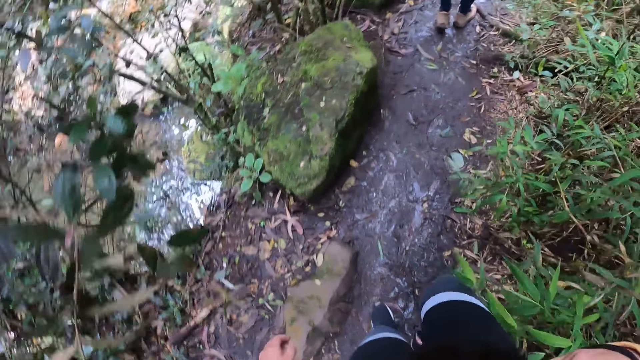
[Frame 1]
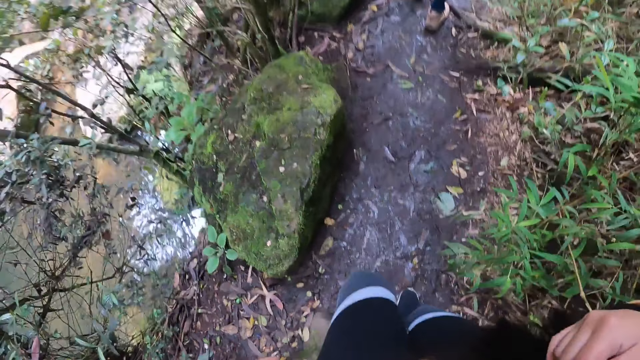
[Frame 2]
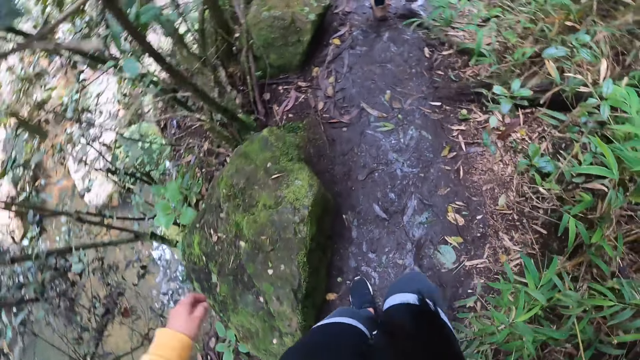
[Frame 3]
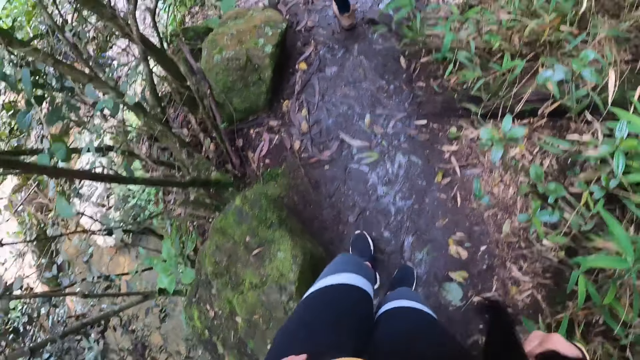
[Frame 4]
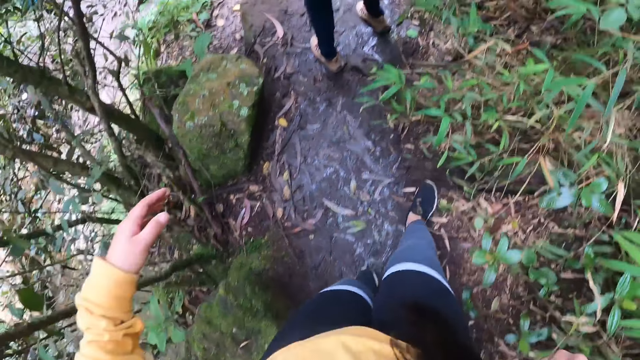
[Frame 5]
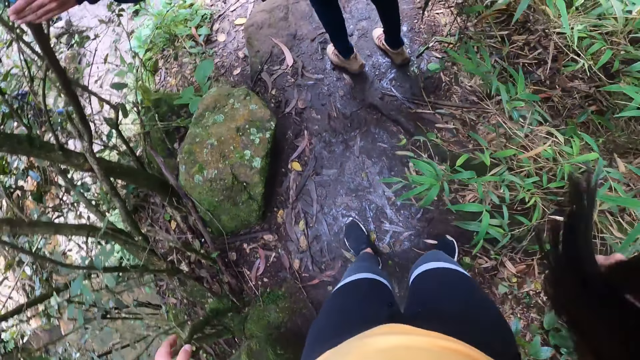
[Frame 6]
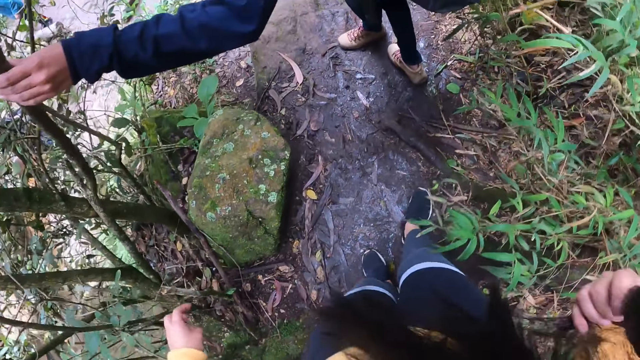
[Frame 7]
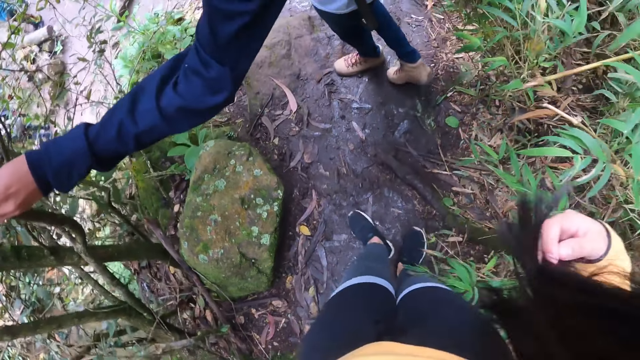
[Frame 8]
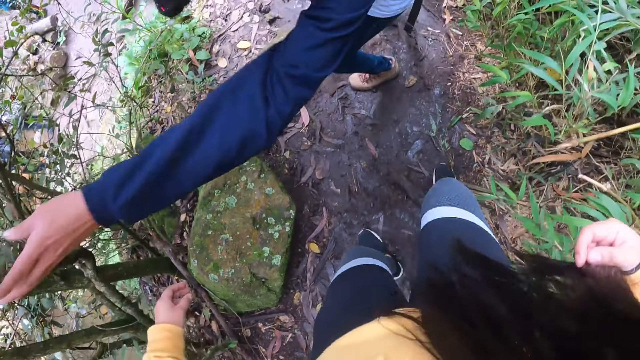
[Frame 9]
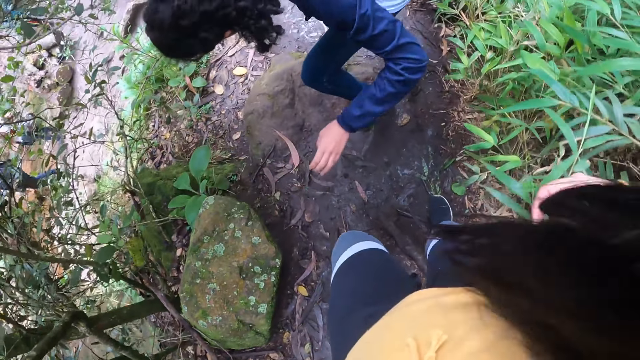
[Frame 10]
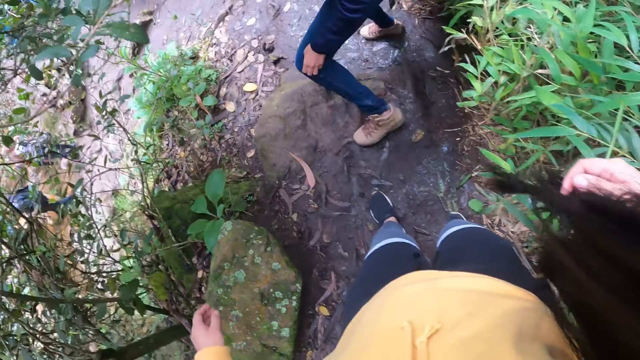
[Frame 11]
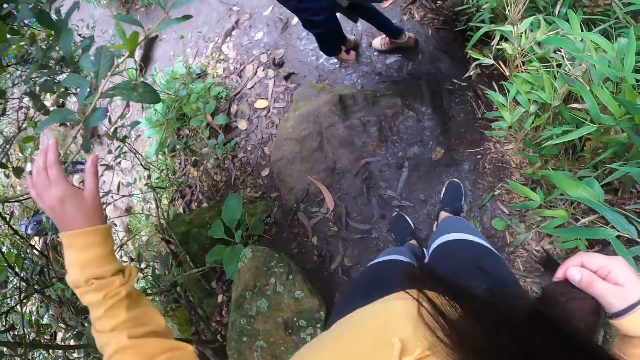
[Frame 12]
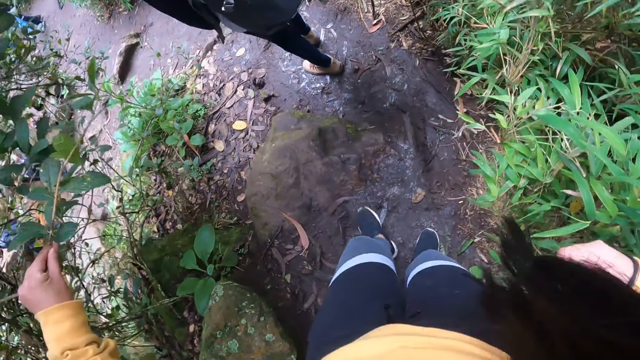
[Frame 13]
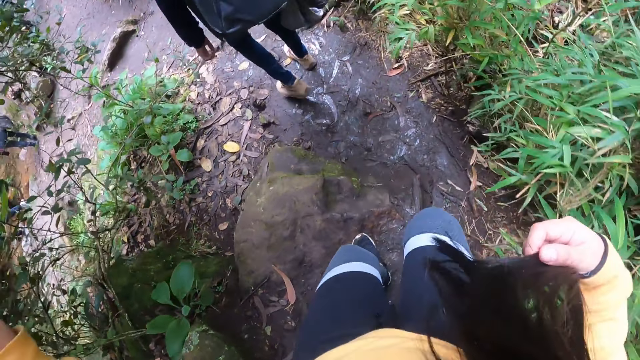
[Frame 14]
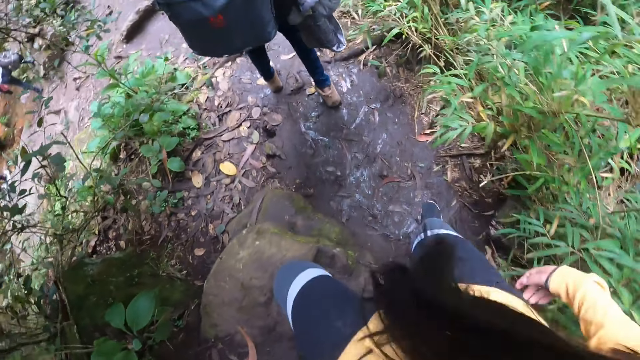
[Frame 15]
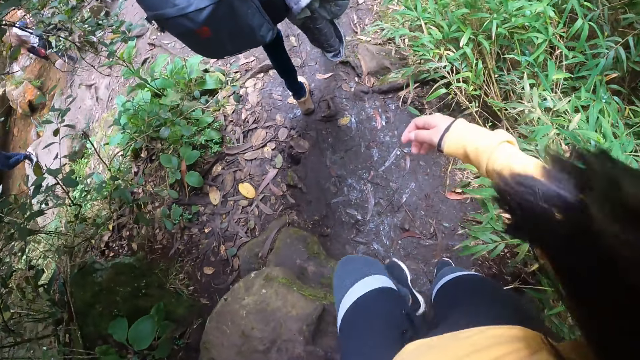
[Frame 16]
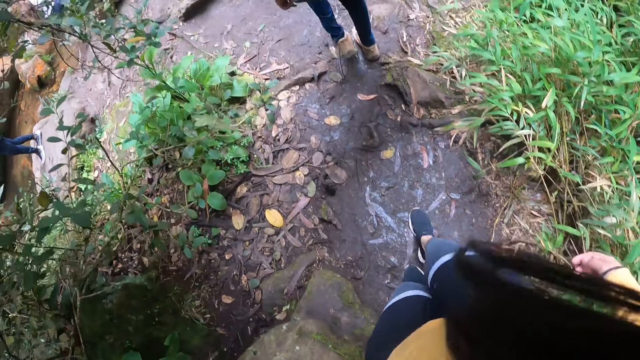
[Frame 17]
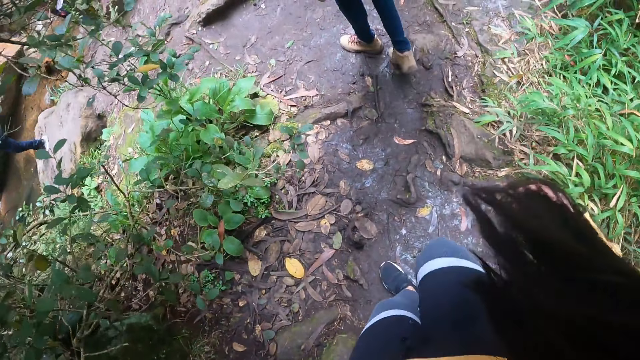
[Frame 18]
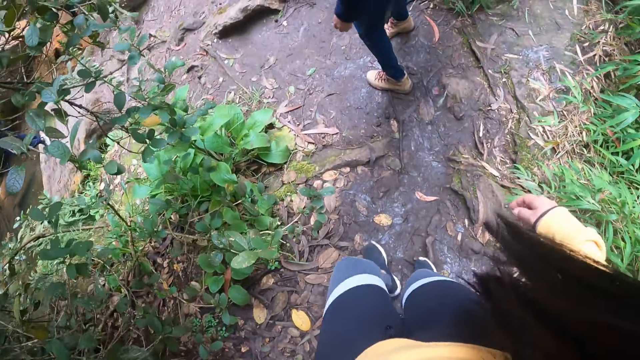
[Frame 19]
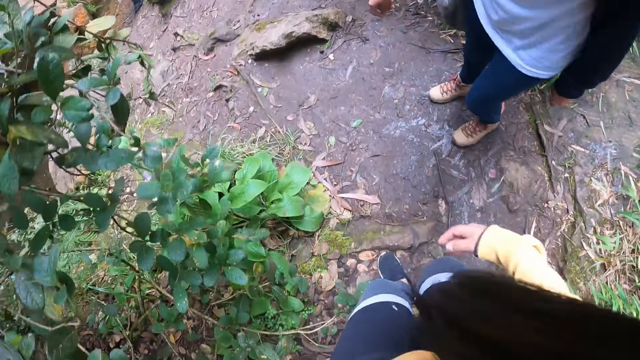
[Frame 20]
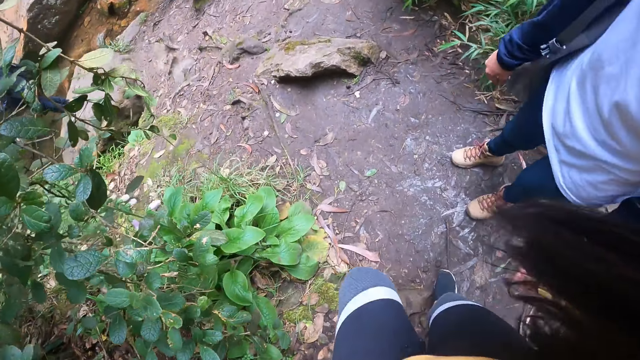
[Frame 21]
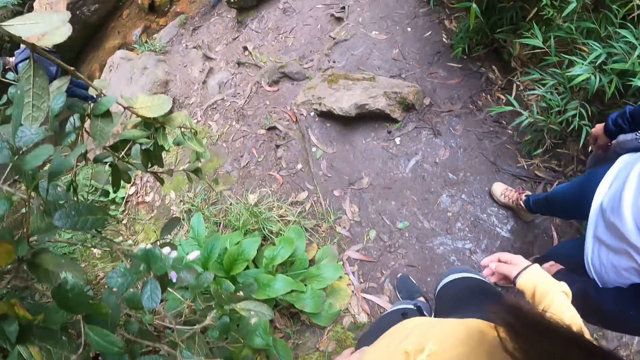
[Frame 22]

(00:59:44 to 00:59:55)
The camera wearer touches her hair using her right hand. She touches a leaf using her left hand. She removes her right hand from her hair. She walks in the woodland.

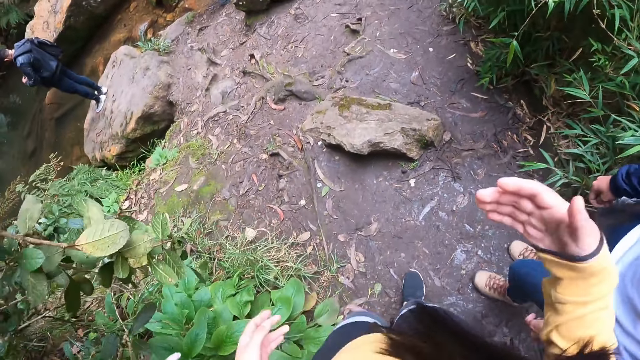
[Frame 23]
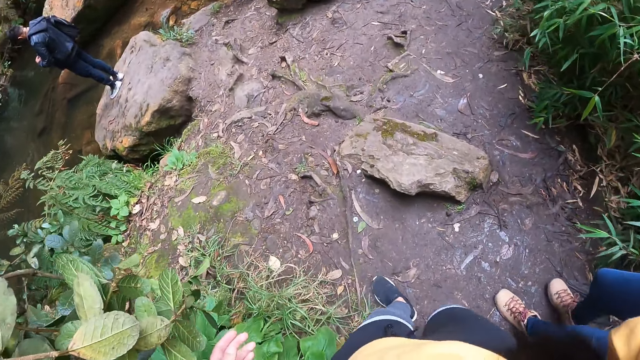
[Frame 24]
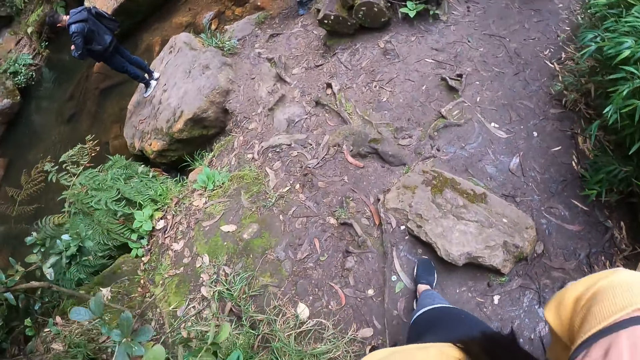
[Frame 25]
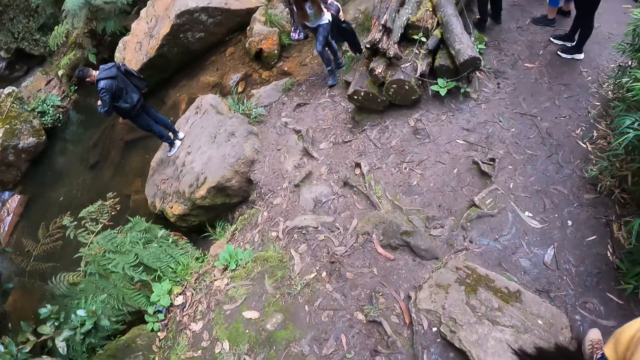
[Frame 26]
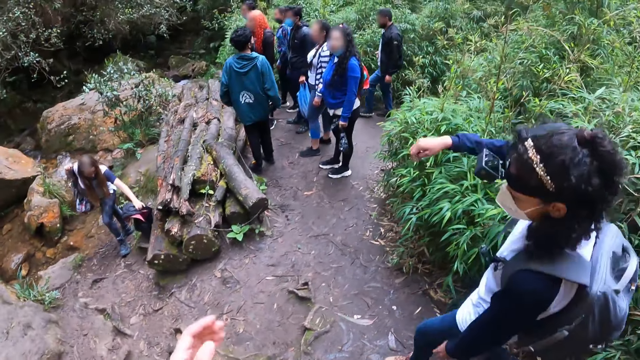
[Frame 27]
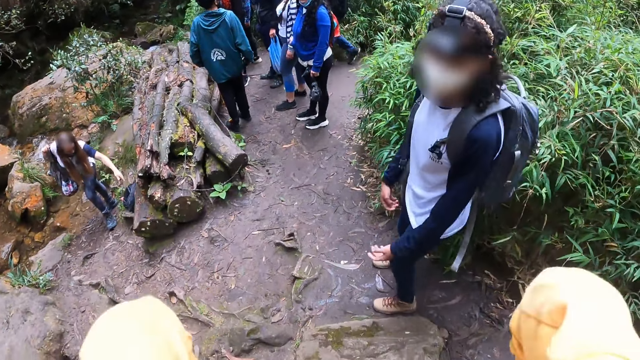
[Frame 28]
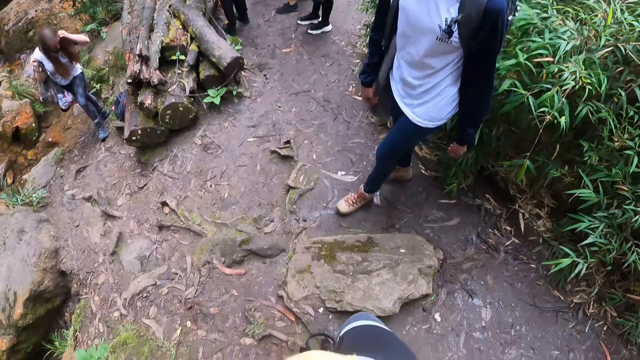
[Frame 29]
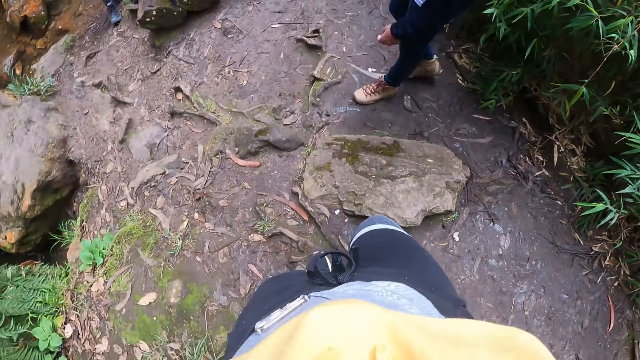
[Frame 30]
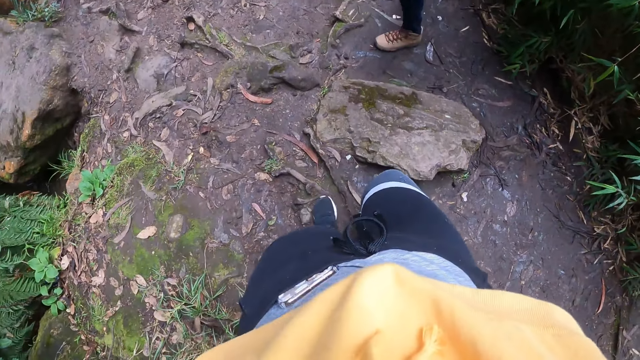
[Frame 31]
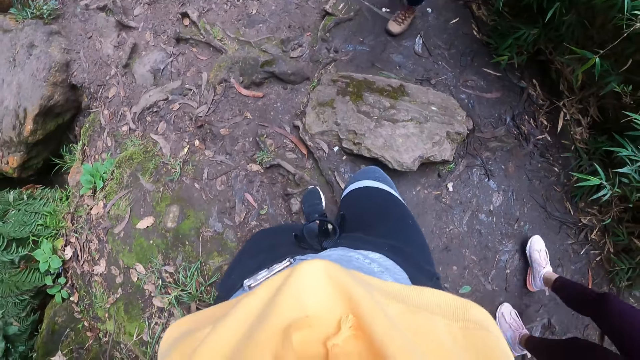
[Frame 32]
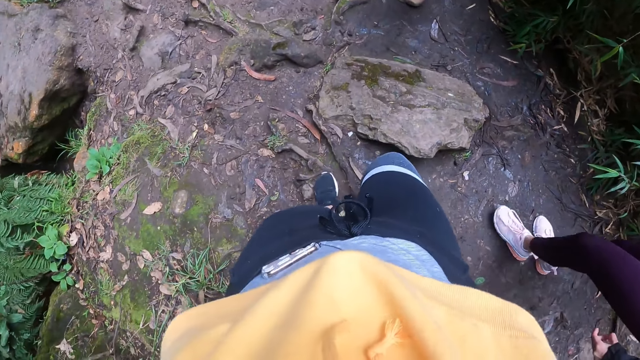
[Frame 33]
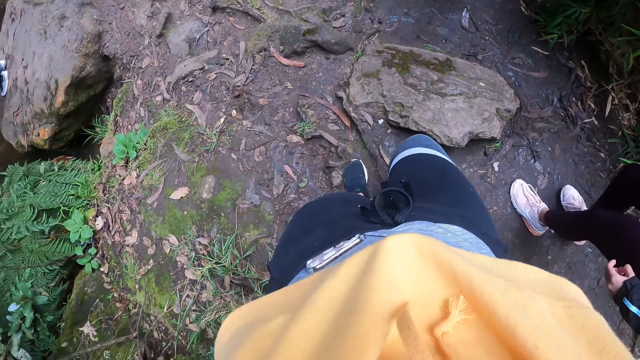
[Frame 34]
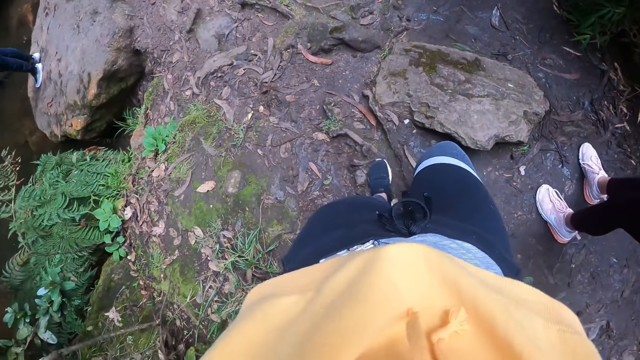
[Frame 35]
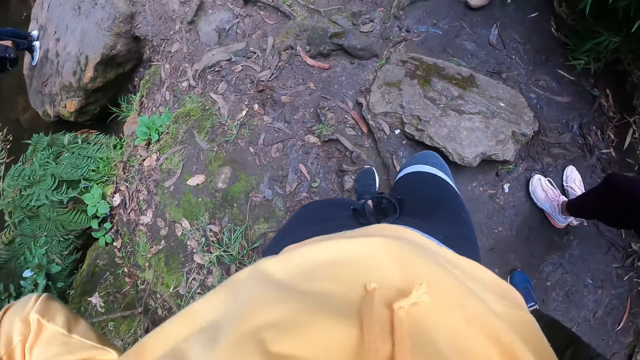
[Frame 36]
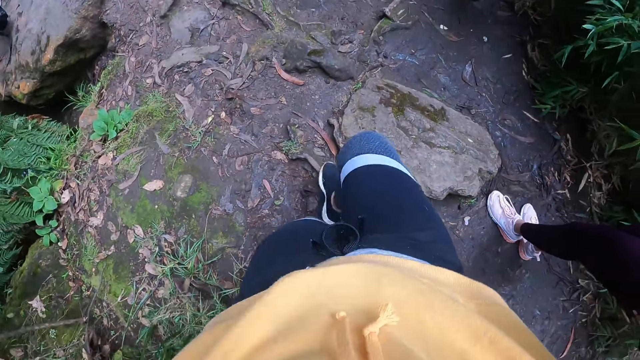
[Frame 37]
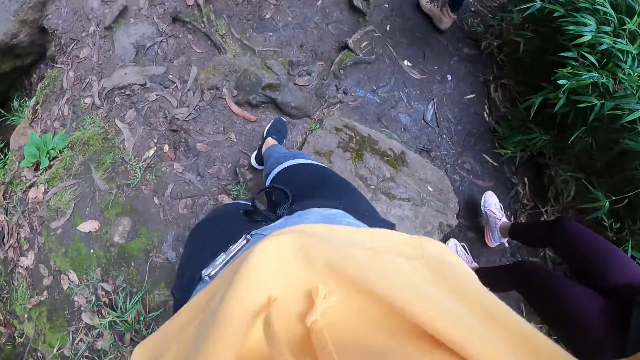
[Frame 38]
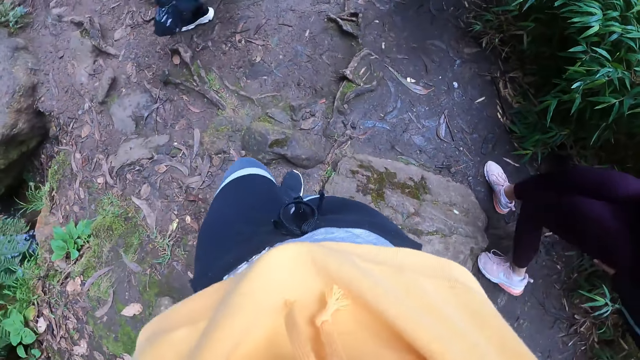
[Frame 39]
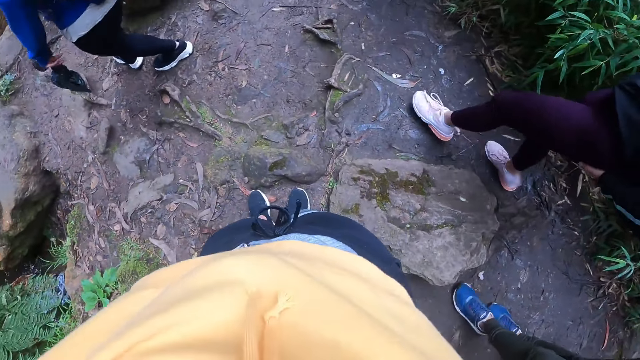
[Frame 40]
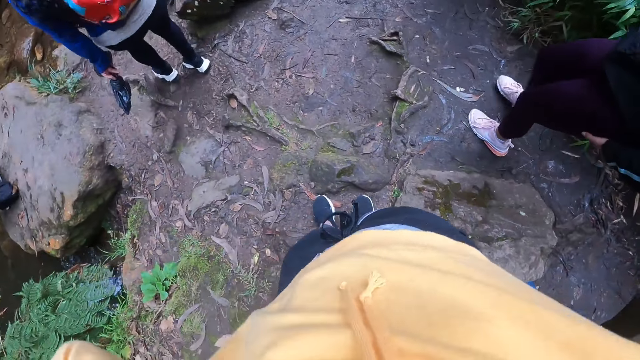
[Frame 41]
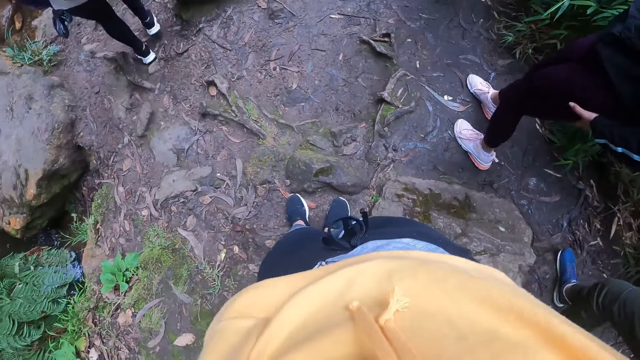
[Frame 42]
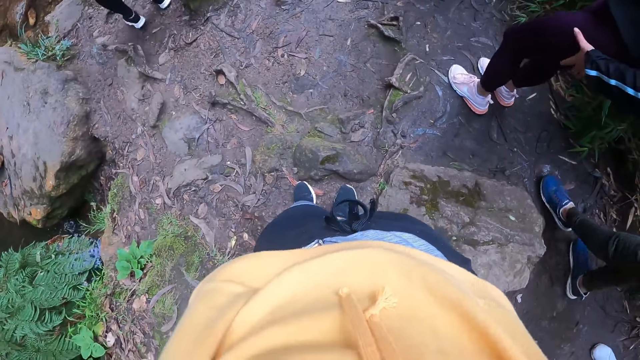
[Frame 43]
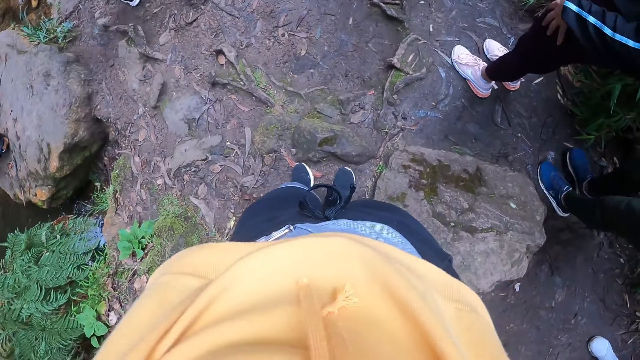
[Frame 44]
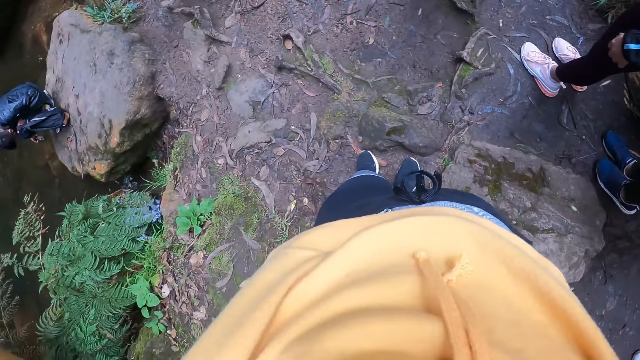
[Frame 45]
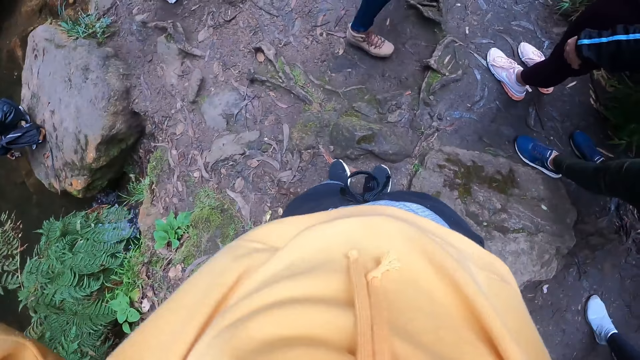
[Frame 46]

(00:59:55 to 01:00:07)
The camera wearer touches her hair. She stops walking.
